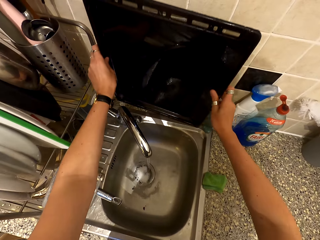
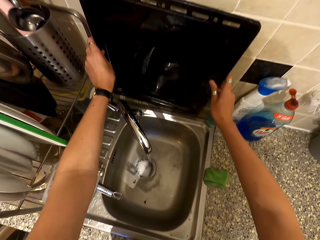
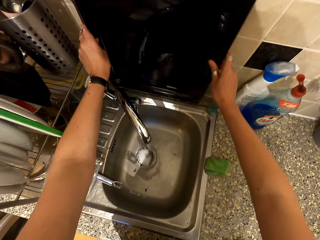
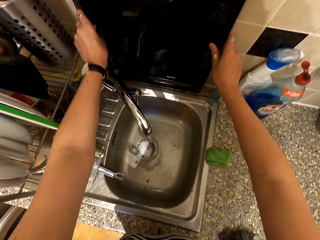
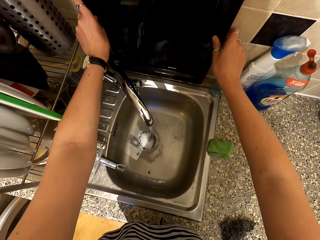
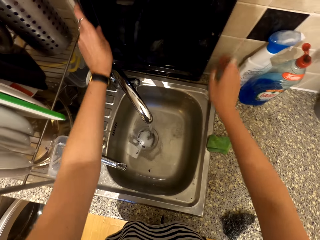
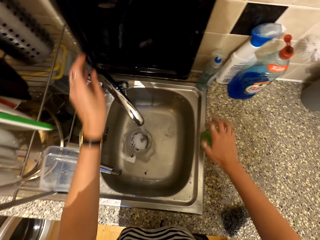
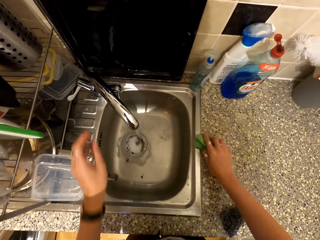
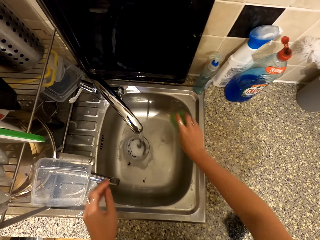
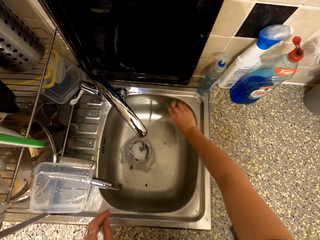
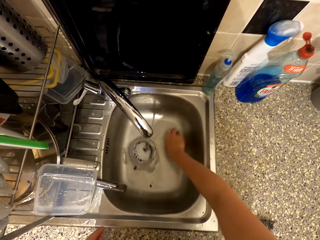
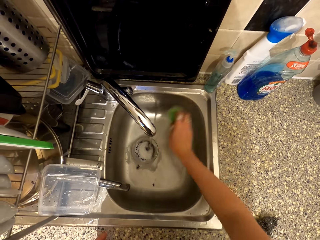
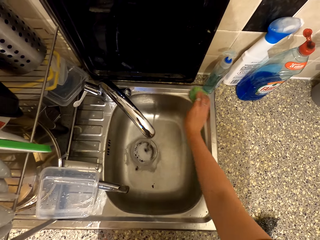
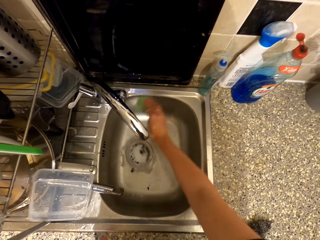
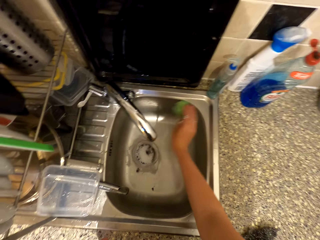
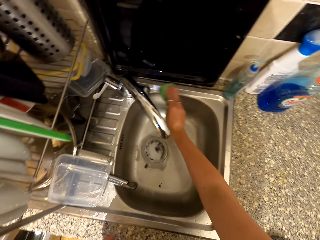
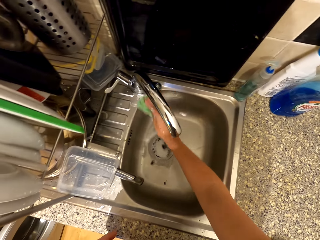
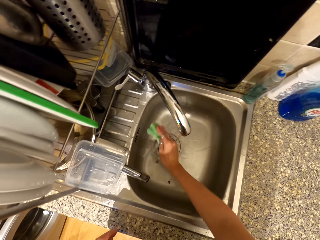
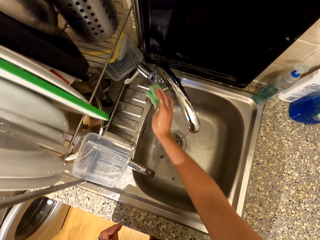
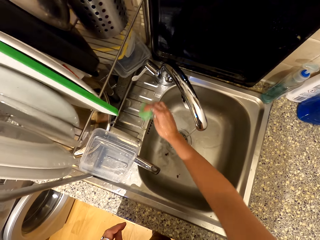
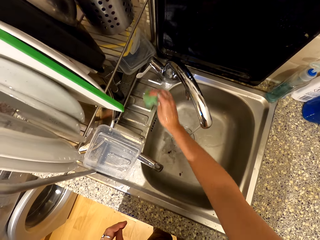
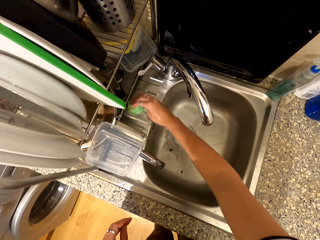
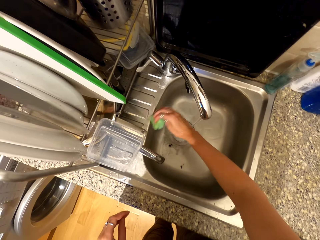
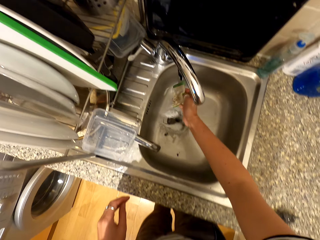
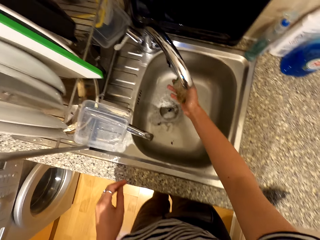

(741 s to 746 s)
The camera wearer places the tray in the counter top near the sink. They take the sponge, wash the sink with the washing sponge, and wipe the sink.

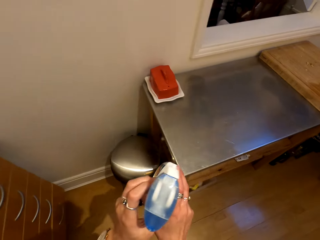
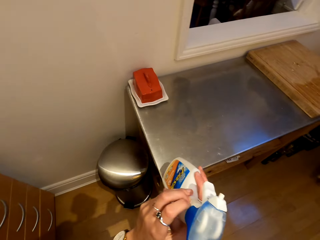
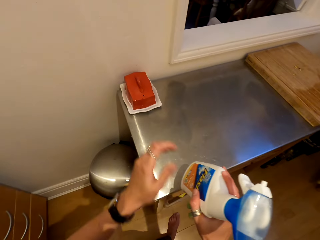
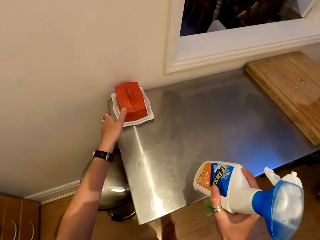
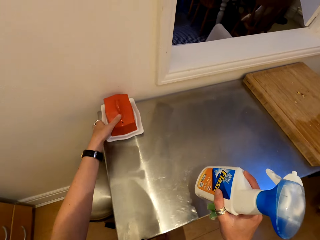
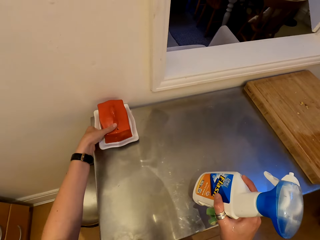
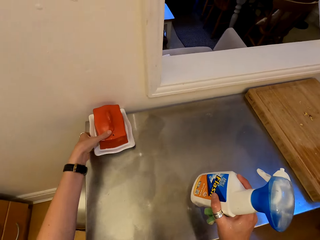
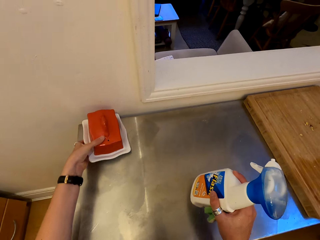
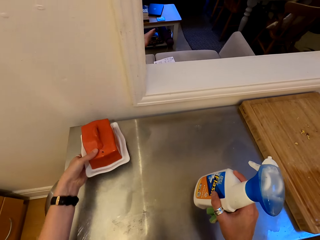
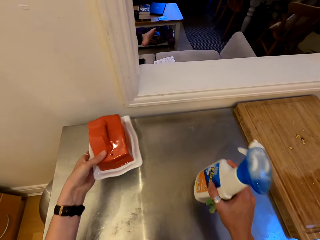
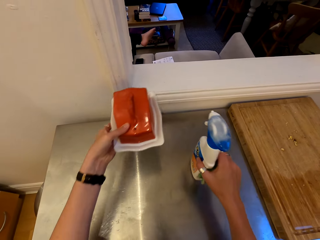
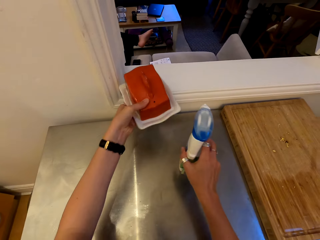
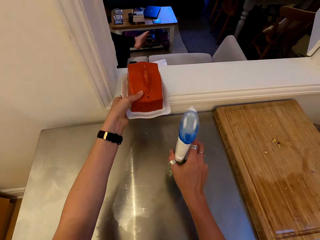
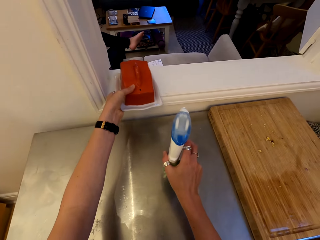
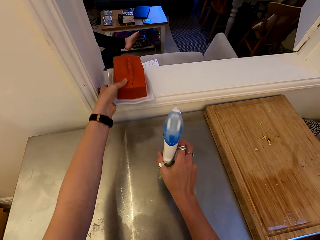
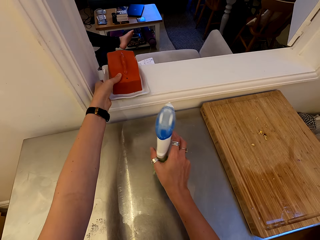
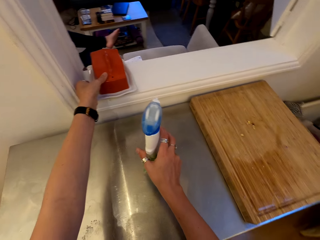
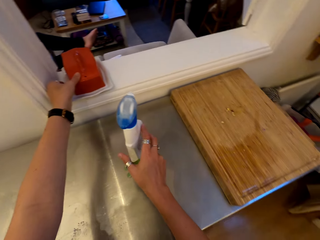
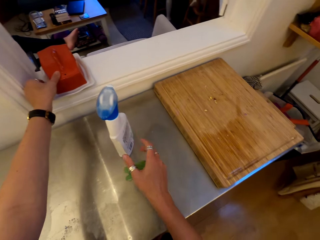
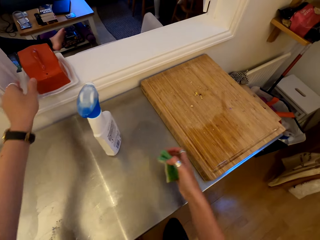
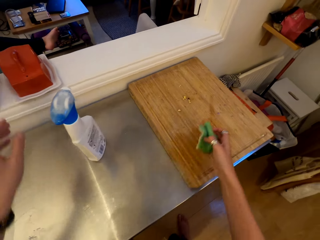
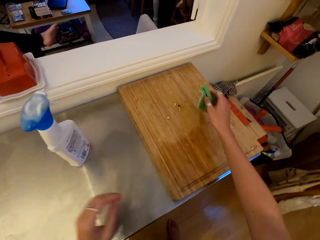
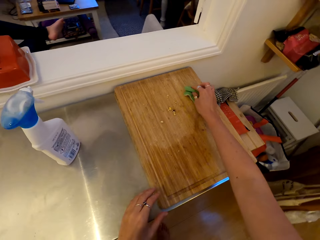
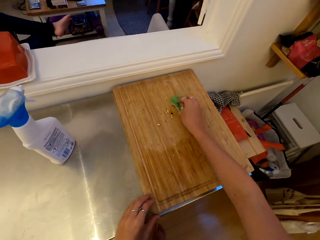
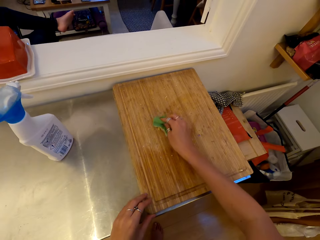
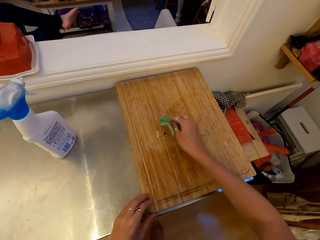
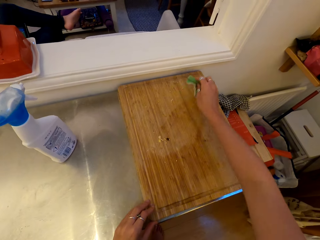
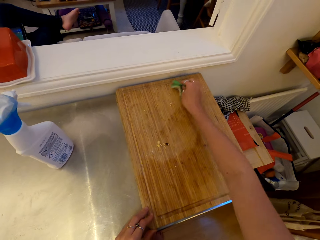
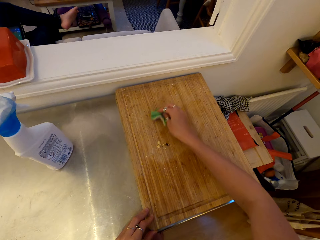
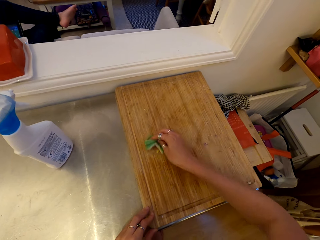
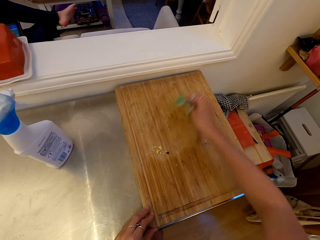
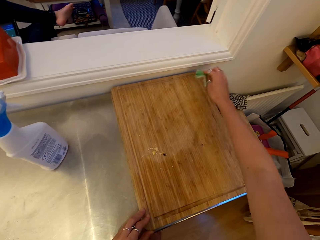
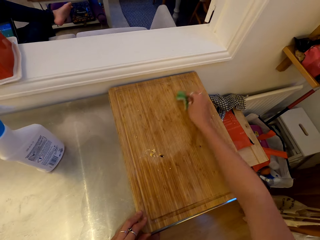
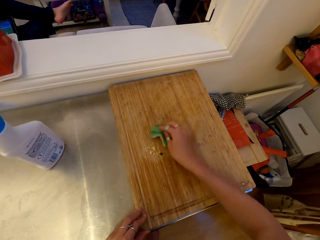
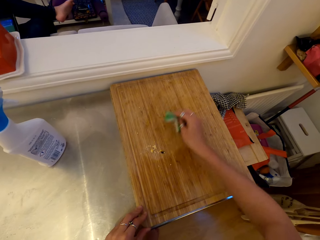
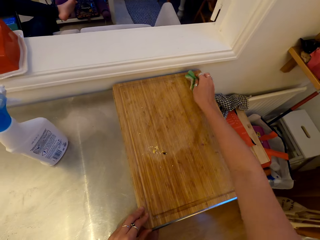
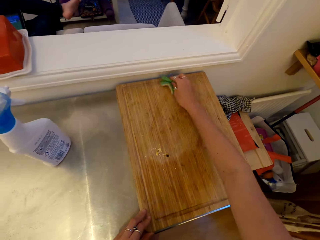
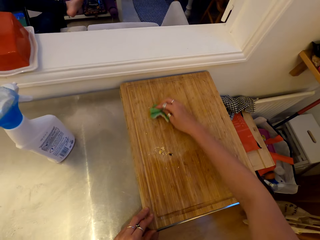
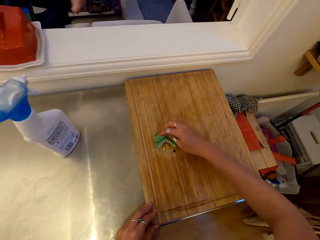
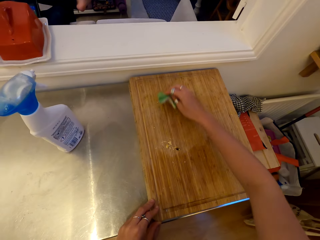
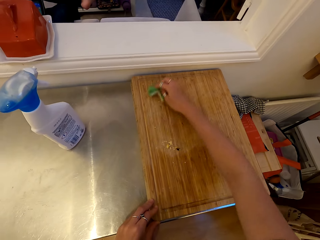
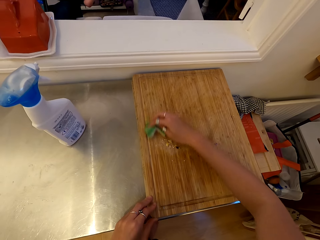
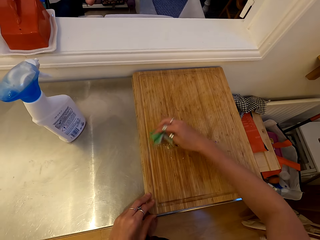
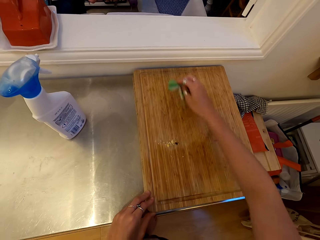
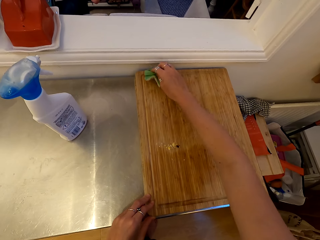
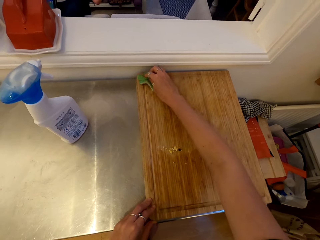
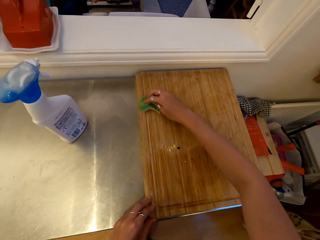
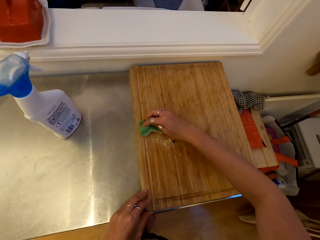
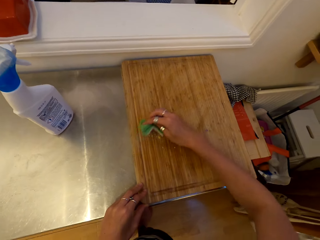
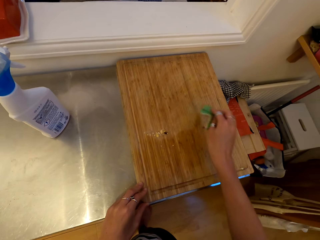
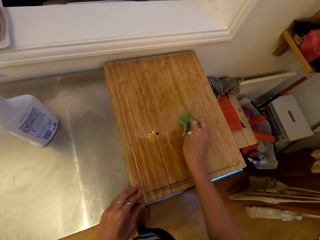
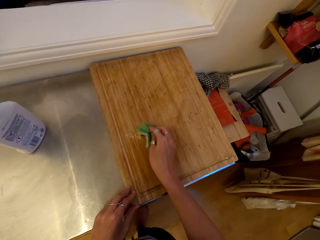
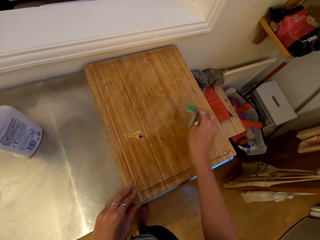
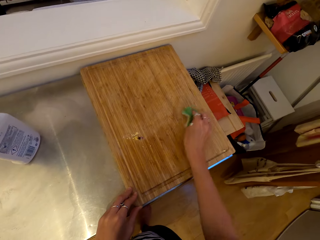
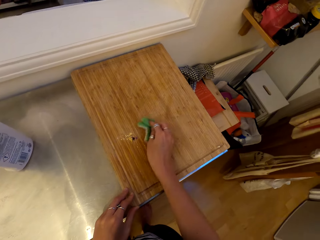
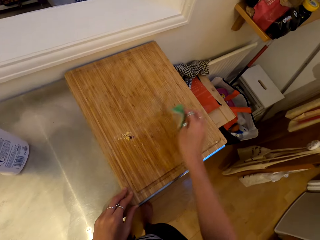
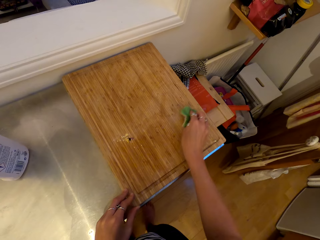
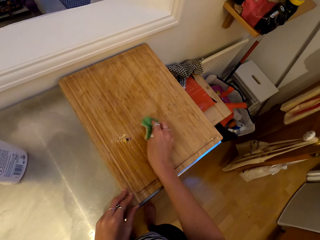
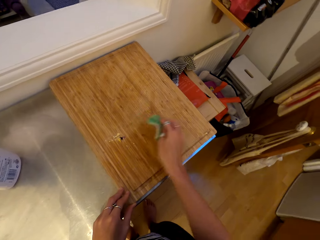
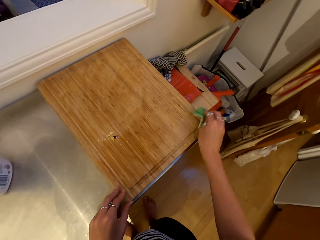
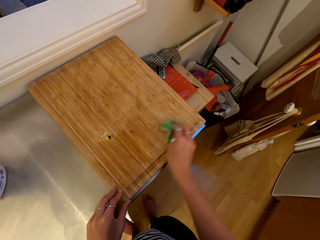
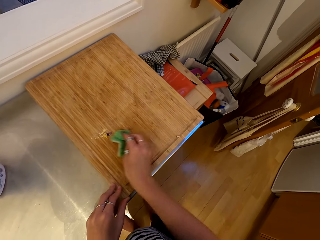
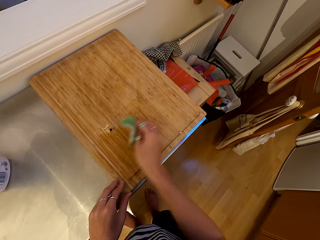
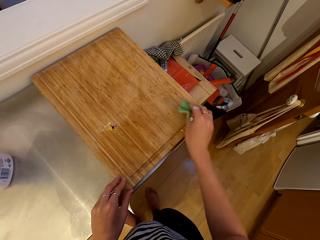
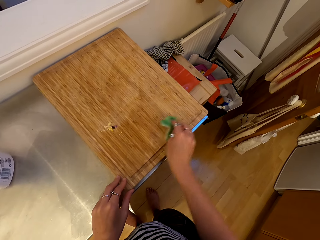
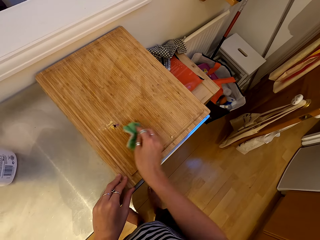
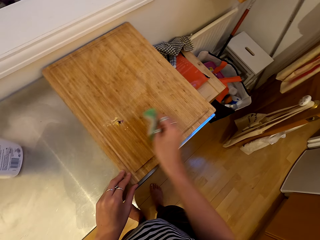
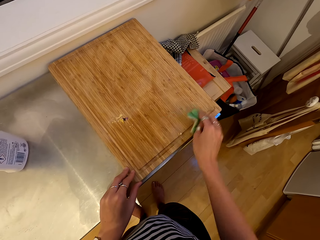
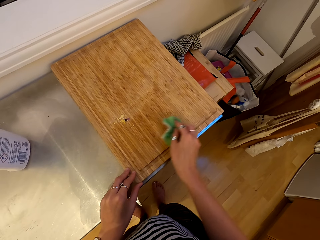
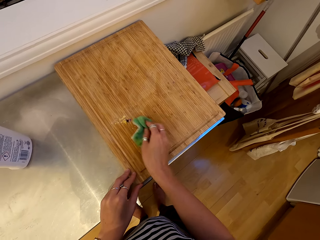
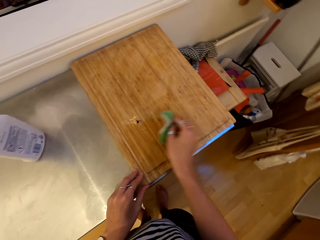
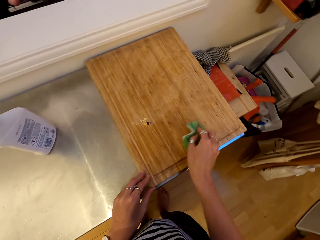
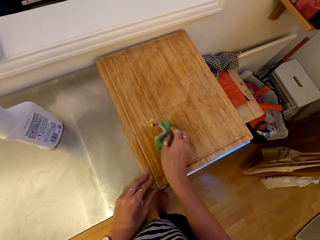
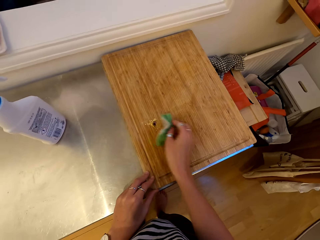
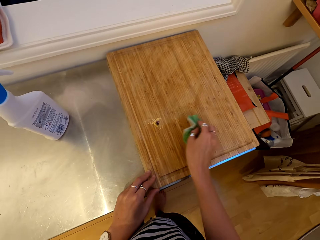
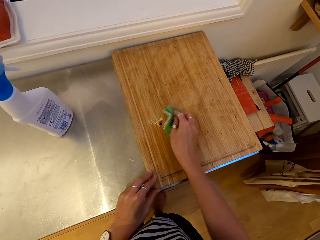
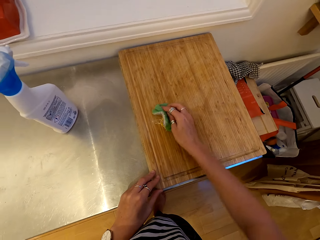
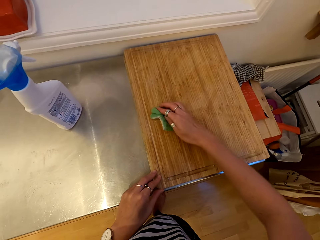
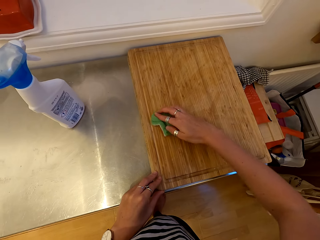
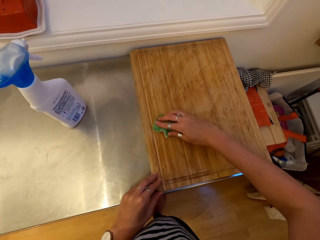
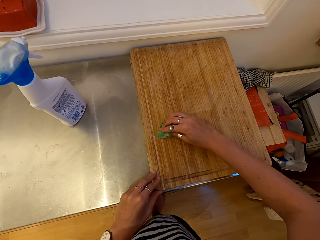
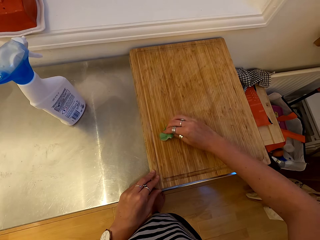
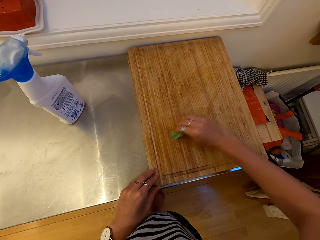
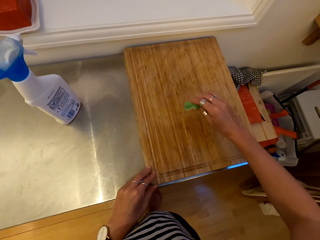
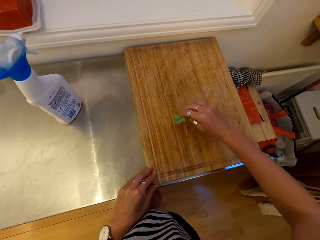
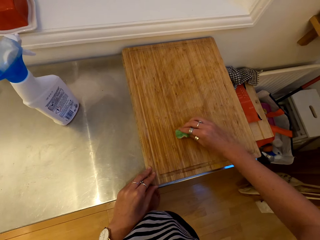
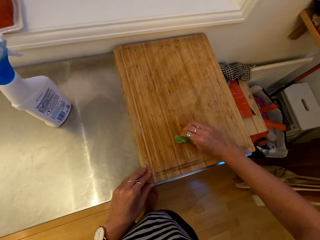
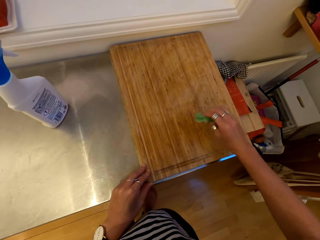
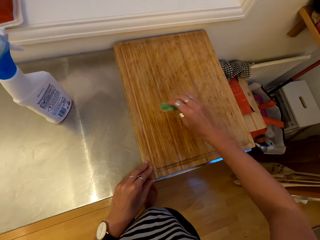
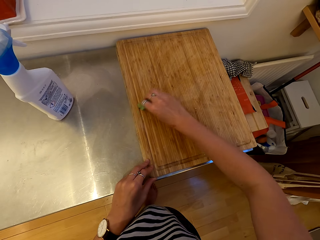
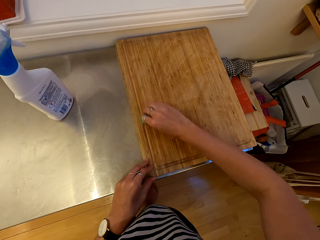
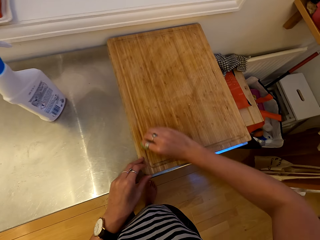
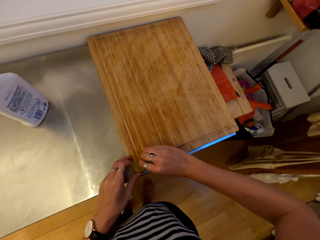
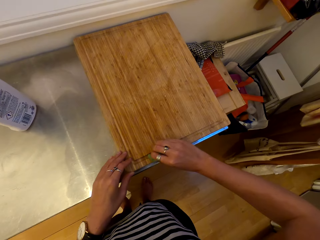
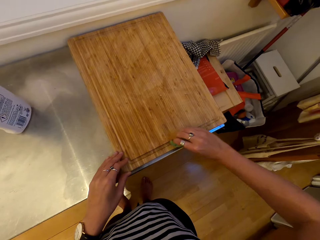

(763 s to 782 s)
The camera wearer takes something. They move something, put something on the window, and place the container on the counter top. They wipe the cutting board with a wiping sponge.
